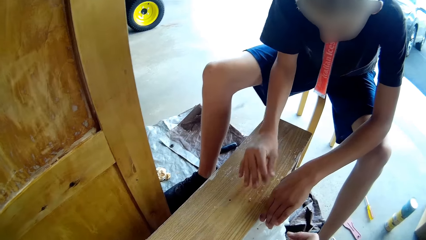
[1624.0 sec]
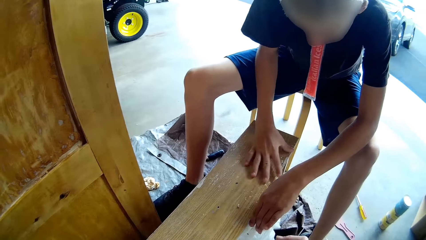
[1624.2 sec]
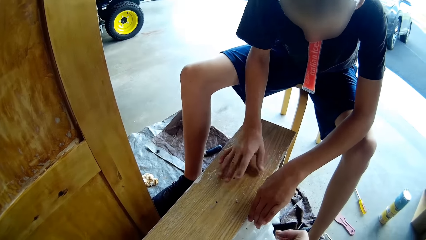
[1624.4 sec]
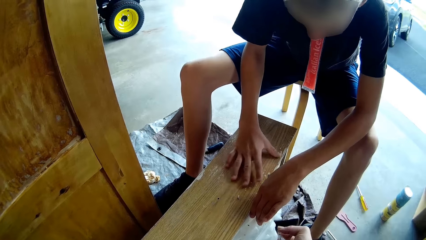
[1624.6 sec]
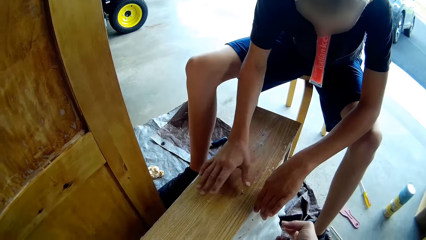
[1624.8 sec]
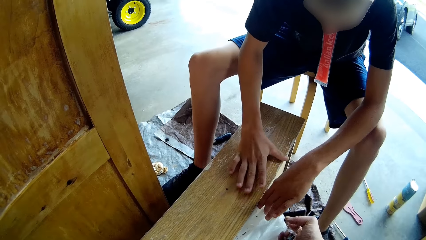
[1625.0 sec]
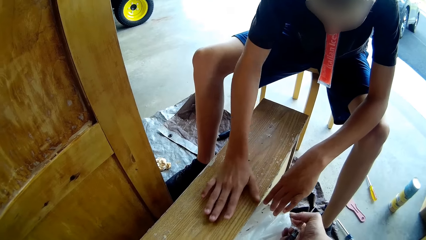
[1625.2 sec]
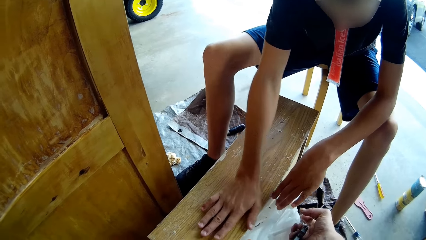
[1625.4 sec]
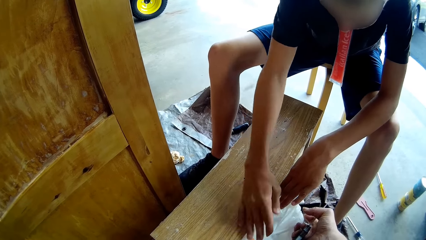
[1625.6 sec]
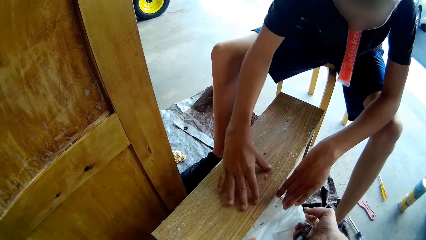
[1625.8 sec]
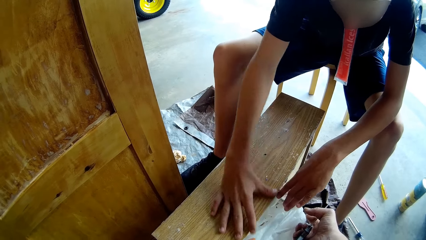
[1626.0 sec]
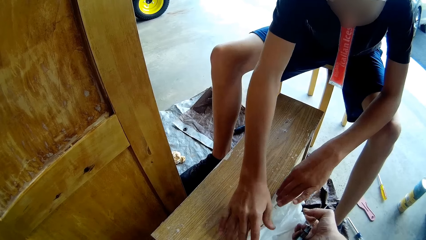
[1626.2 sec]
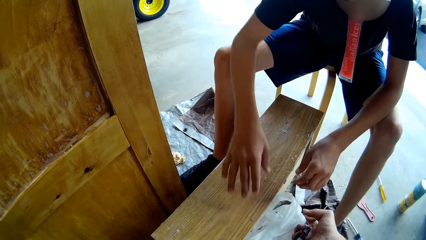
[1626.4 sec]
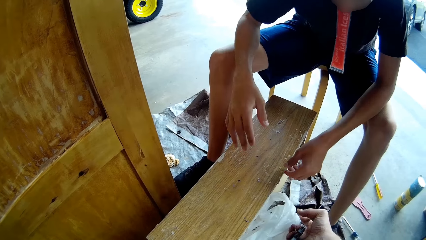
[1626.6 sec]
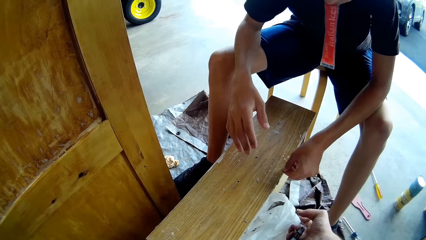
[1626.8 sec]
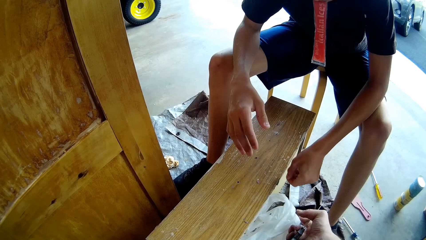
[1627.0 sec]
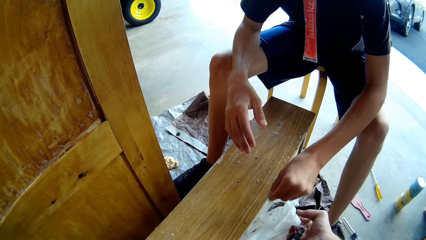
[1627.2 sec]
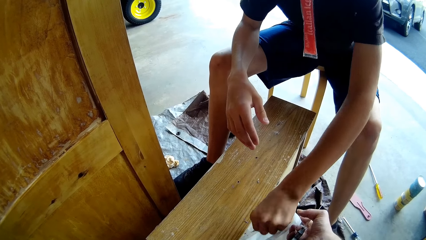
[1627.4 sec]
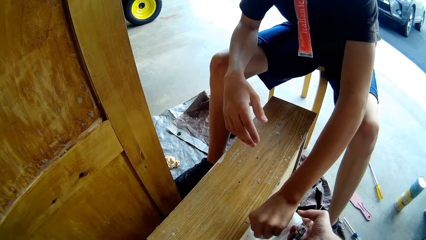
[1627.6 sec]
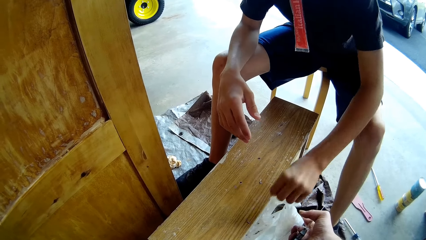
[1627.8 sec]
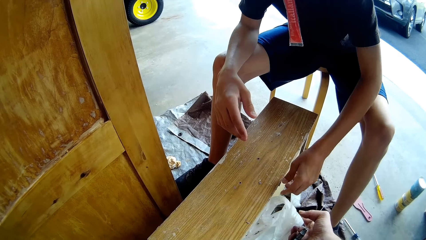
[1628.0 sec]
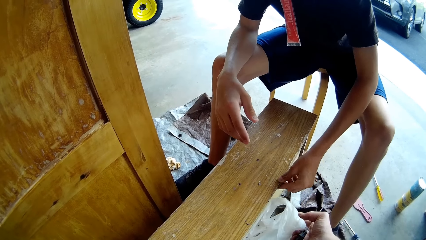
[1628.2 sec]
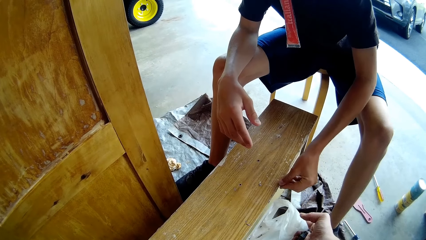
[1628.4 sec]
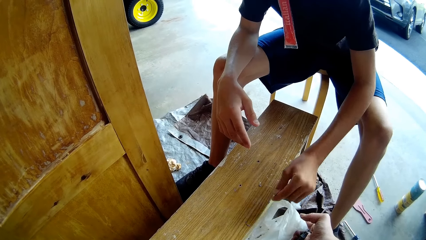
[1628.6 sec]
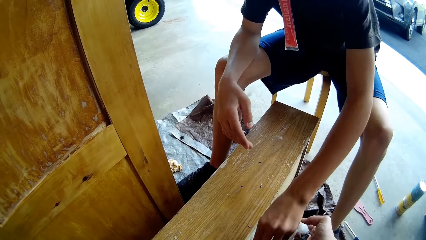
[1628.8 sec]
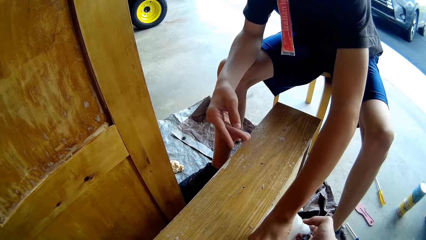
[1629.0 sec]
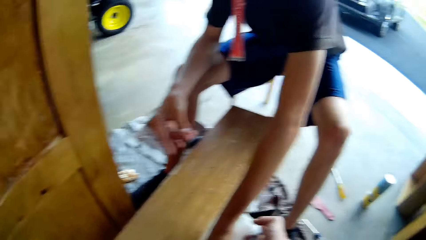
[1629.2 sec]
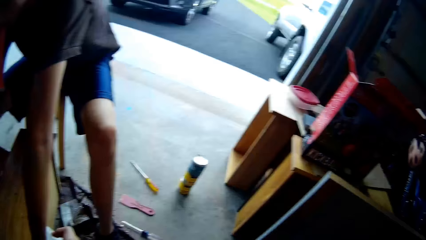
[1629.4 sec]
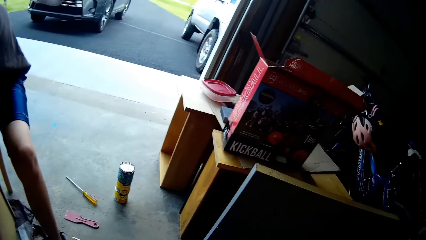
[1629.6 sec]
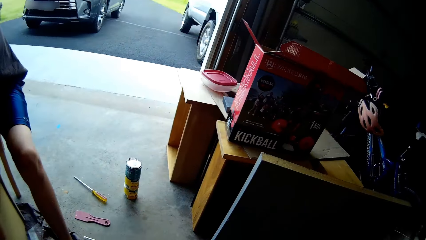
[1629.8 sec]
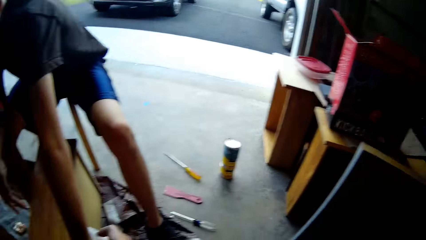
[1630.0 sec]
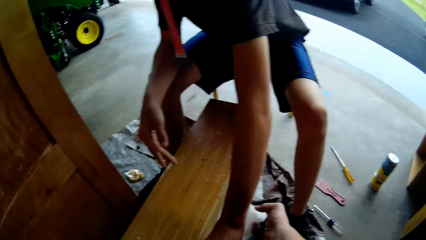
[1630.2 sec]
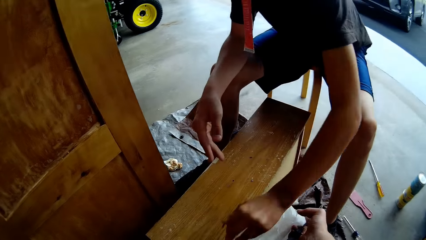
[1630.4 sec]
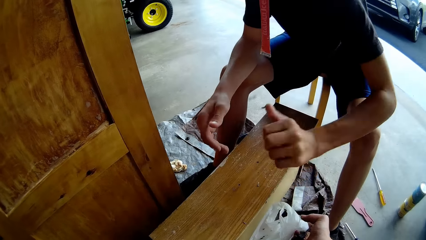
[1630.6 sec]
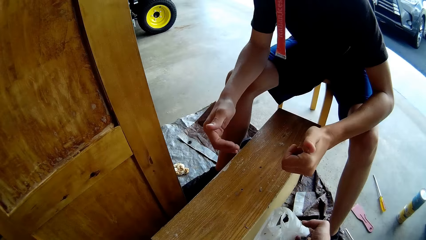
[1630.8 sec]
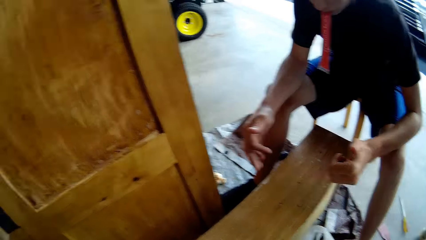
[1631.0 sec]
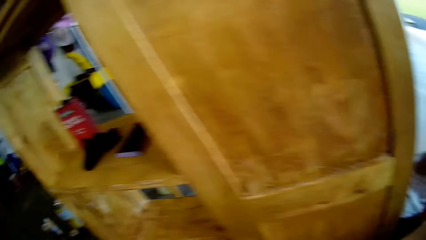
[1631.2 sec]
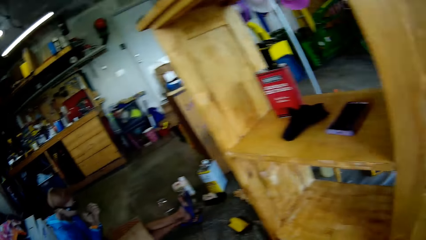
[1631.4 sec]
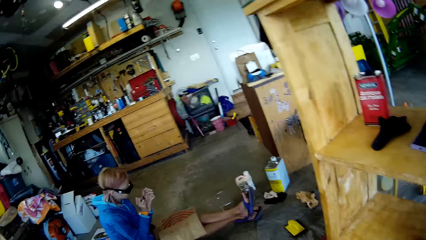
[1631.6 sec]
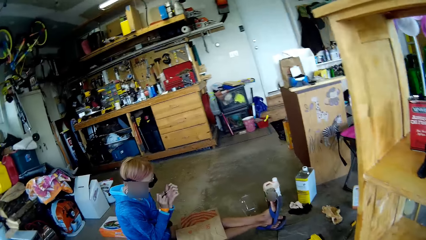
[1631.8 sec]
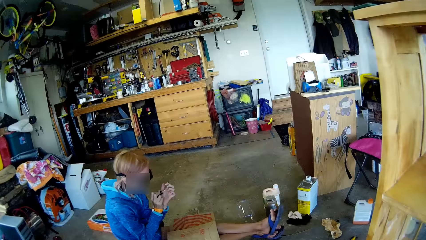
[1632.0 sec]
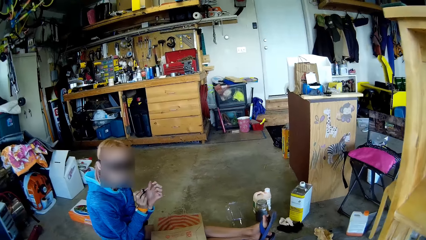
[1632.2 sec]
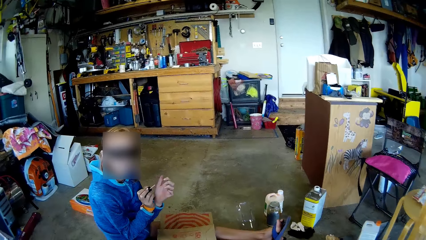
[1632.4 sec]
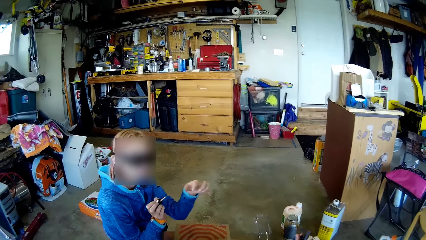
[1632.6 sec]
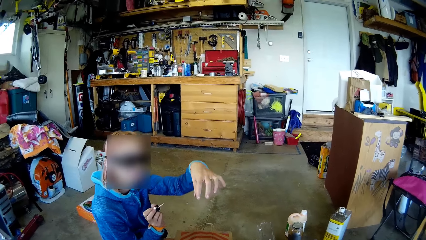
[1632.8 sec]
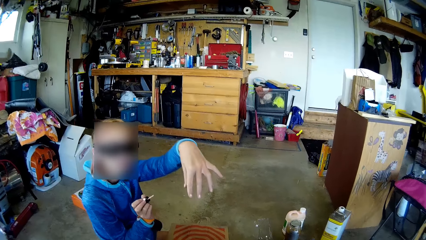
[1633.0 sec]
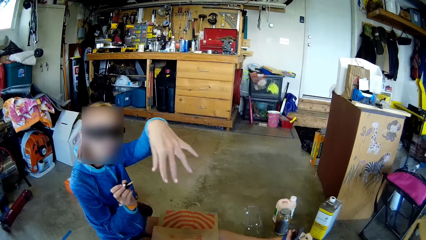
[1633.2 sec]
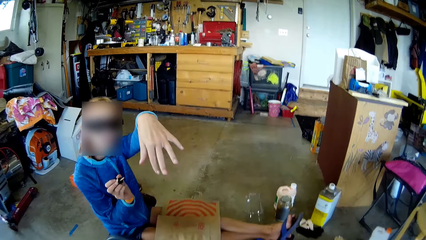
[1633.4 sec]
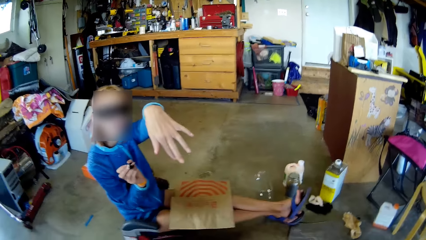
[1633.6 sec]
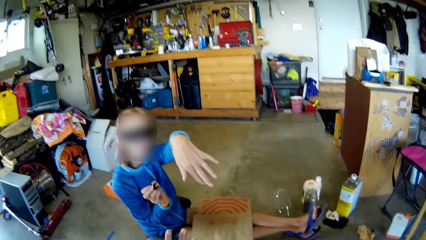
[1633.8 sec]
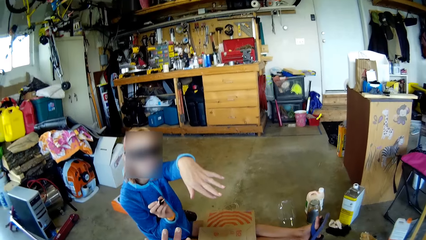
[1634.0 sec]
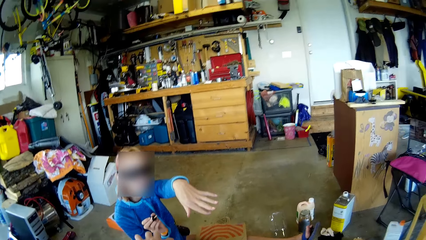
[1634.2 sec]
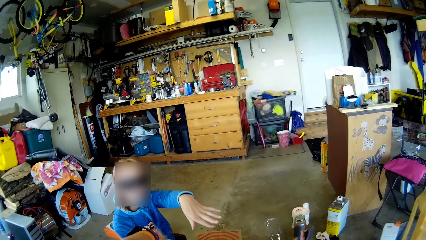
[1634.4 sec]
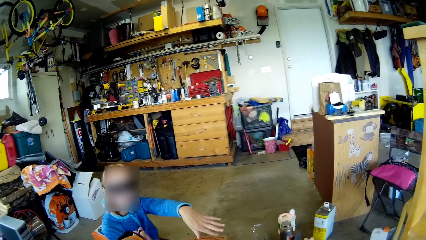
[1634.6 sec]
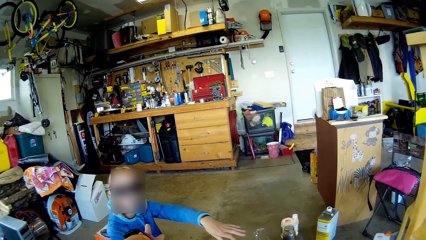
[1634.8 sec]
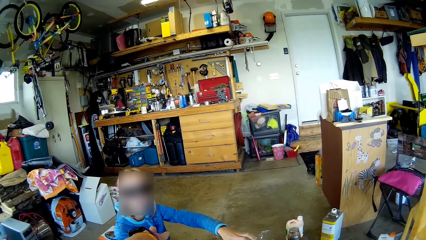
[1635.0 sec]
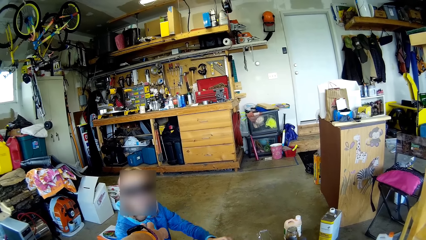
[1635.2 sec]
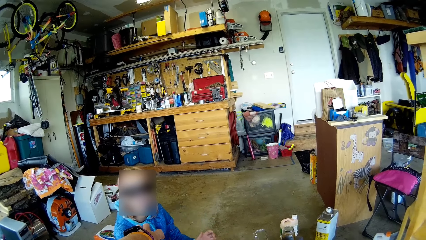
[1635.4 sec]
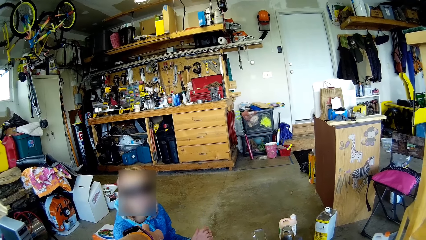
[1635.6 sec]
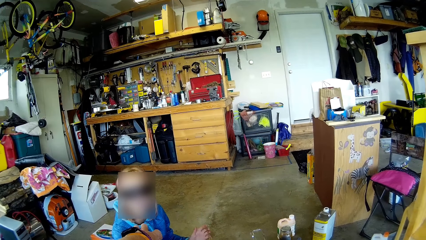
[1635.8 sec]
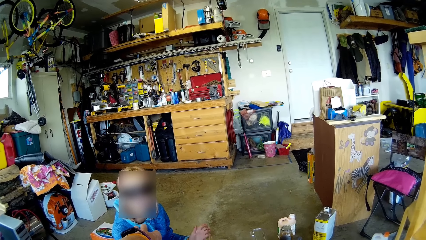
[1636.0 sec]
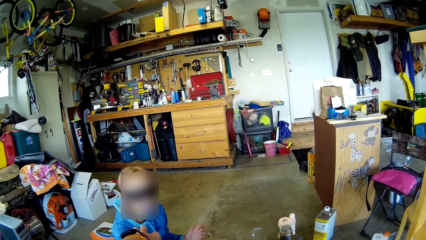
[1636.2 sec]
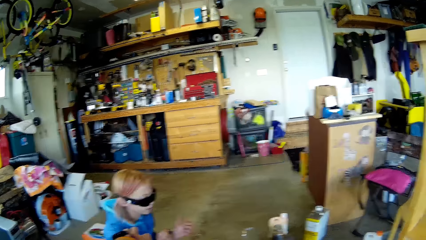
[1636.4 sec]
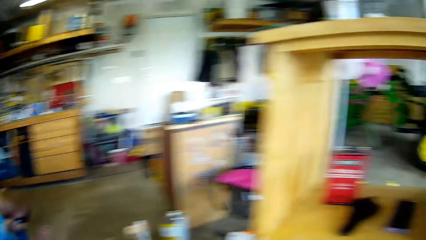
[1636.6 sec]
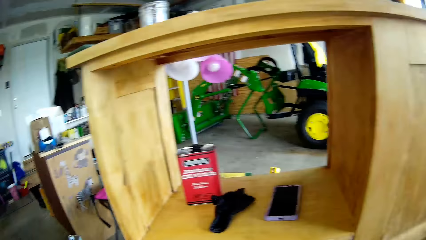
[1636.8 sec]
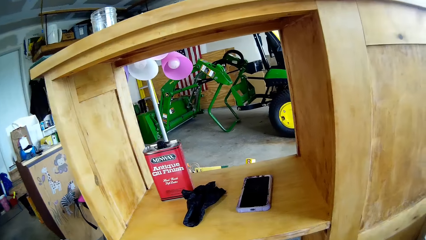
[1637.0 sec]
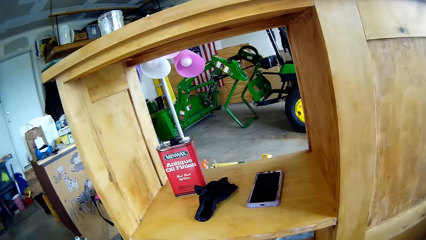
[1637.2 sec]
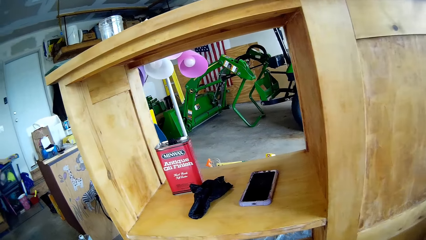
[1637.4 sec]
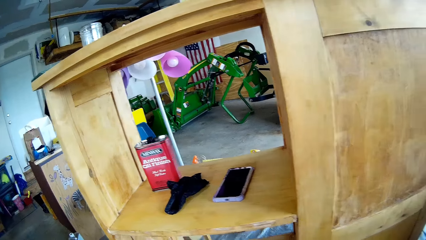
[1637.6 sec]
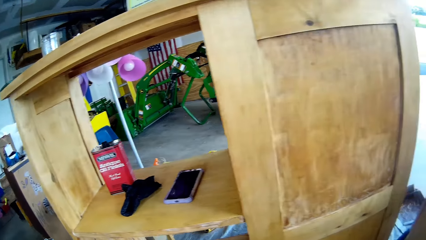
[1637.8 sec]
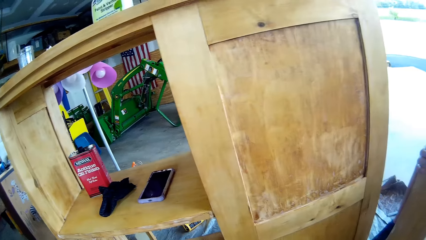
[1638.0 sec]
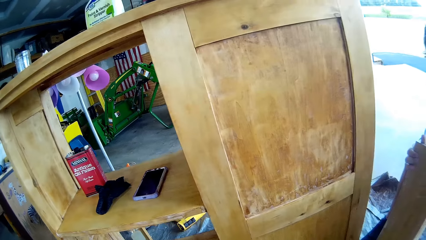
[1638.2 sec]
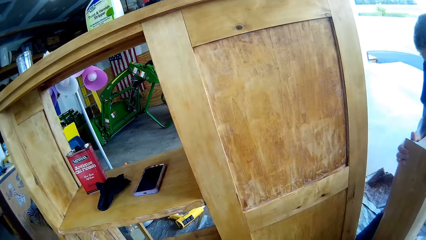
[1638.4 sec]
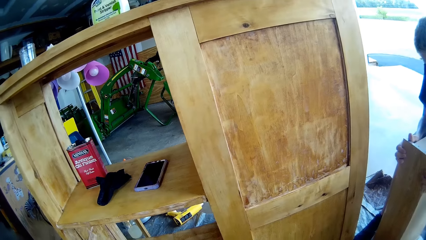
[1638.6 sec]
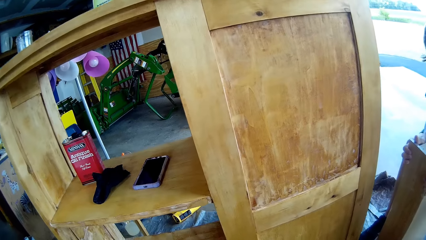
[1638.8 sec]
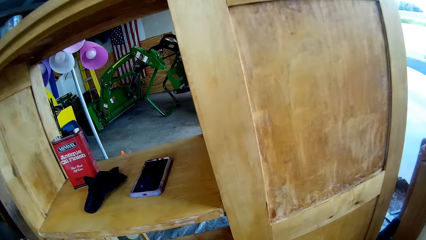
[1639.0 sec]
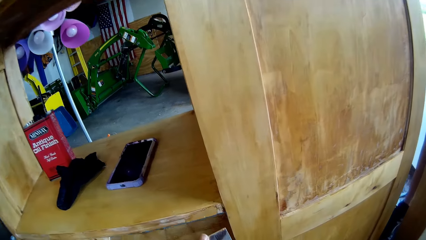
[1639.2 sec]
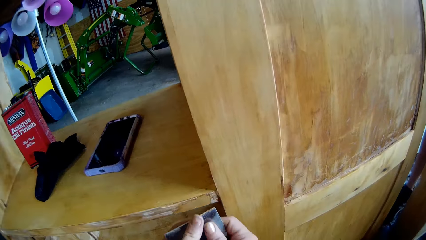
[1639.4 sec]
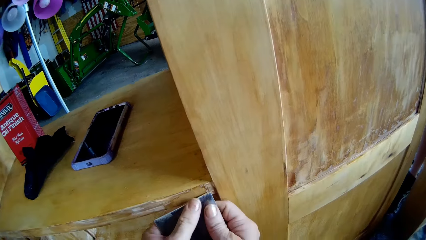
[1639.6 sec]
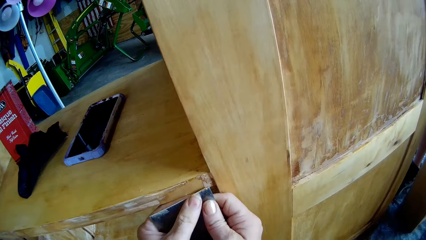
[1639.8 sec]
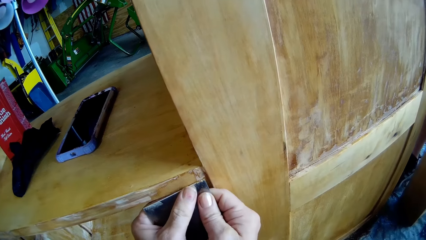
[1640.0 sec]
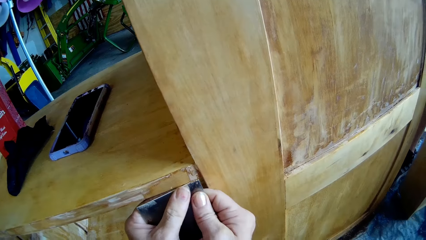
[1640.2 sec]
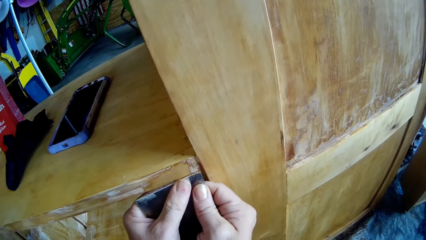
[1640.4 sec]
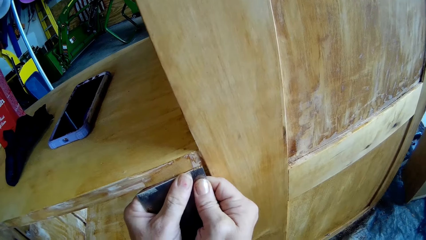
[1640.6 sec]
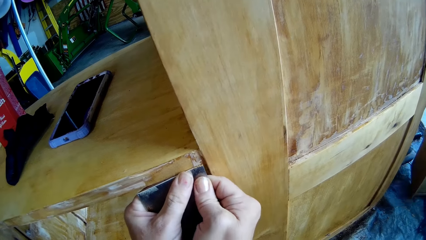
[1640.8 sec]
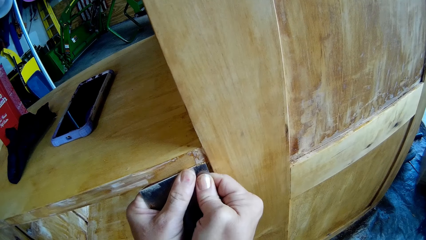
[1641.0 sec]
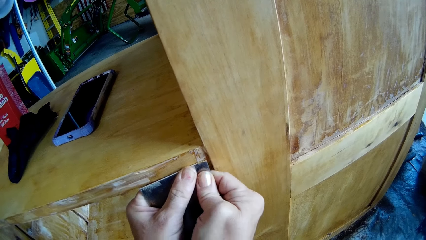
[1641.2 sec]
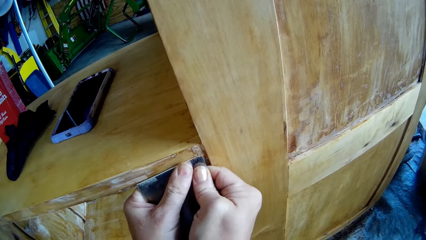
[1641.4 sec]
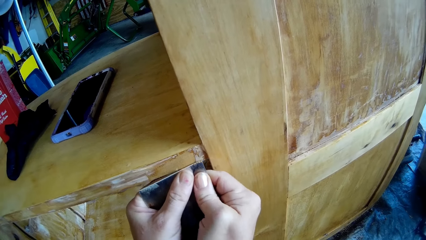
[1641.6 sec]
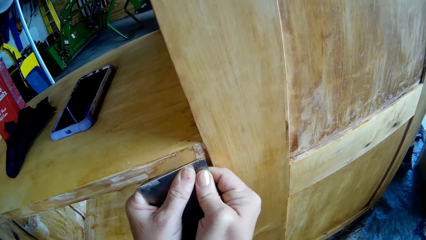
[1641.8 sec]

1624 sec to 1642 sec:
The camera wearer picks the scraped paint and disposes the scraped paint. They pick the scraped paint and dispose the scraped paint. They look around. They stare at a lady. They walk around. The lady applies nail polish on her fingers. The lady stretches the hand for the camera wearer to have a look. The camera wearer converses with the lady. The lady puts the hand down. The camera wearer moves into the room. They talk with the lady. They use the scraper to remove excess wood glue from the cupboard. A man holds the scrubber.
